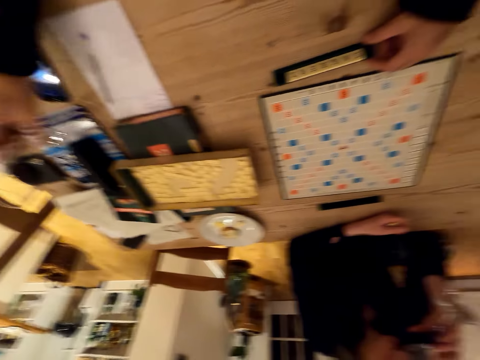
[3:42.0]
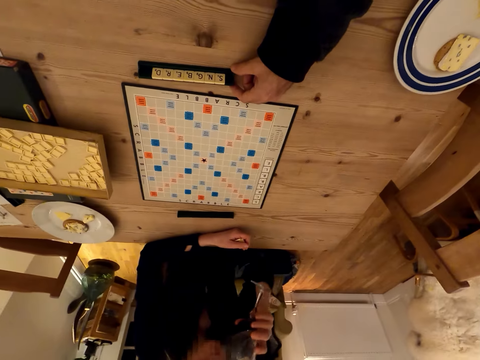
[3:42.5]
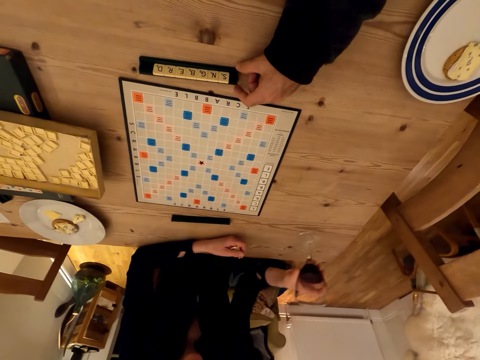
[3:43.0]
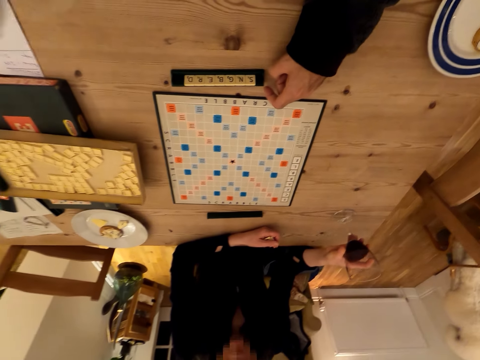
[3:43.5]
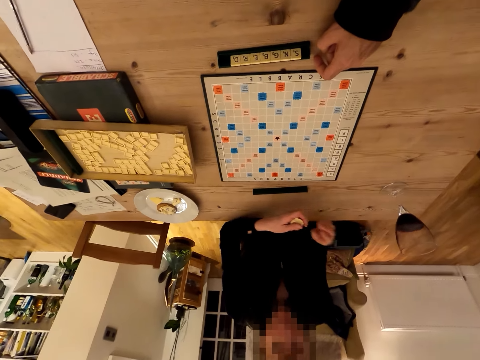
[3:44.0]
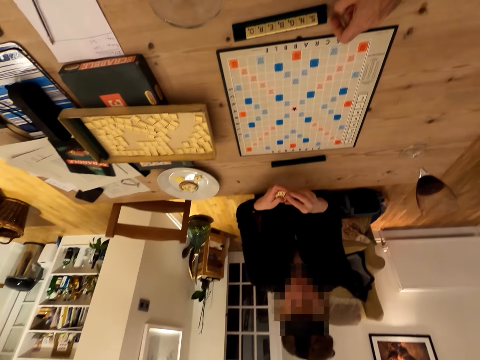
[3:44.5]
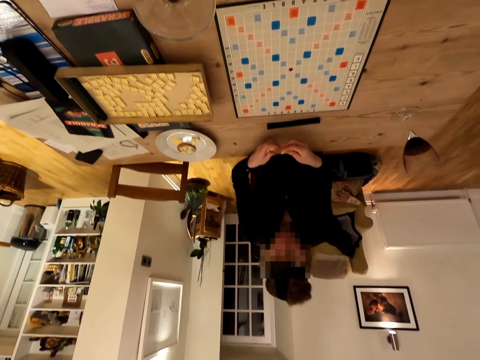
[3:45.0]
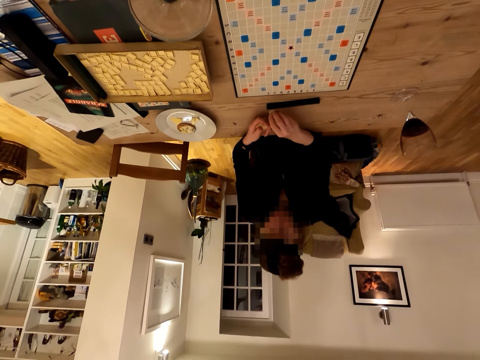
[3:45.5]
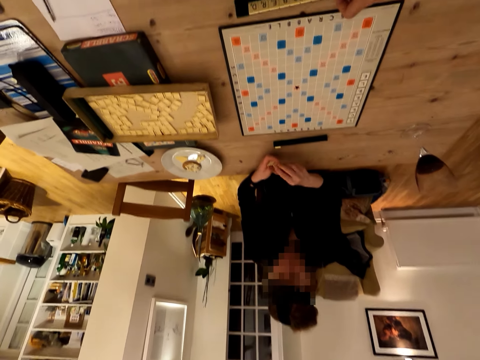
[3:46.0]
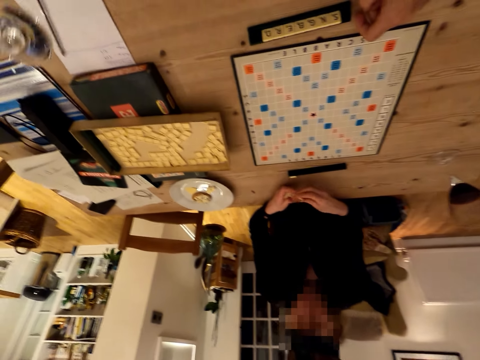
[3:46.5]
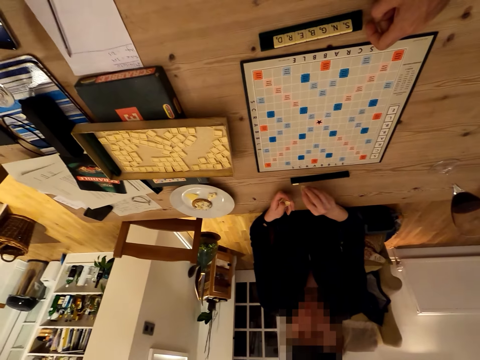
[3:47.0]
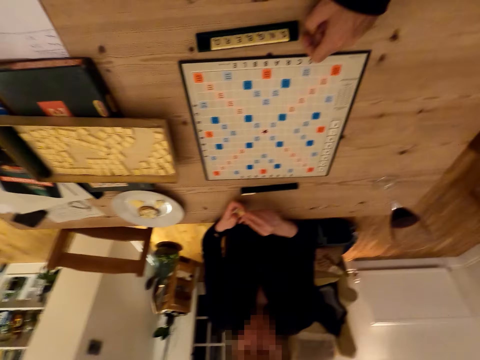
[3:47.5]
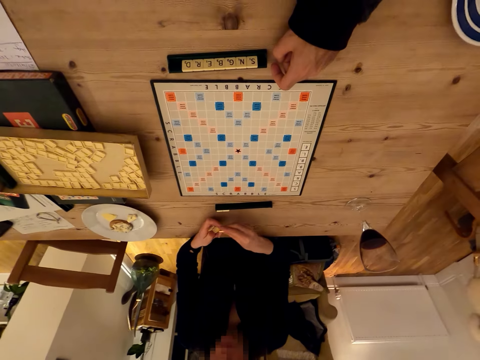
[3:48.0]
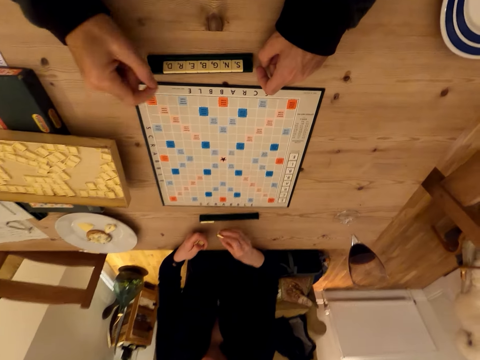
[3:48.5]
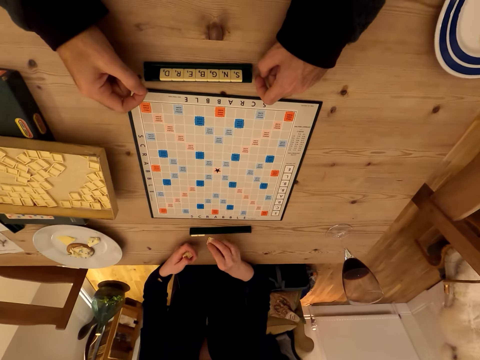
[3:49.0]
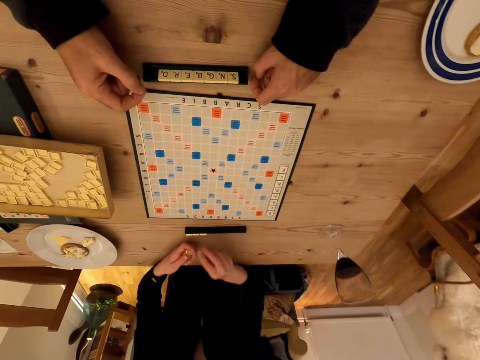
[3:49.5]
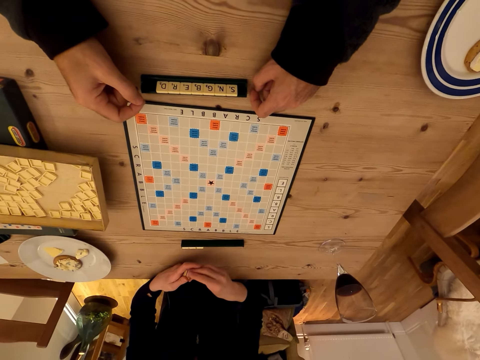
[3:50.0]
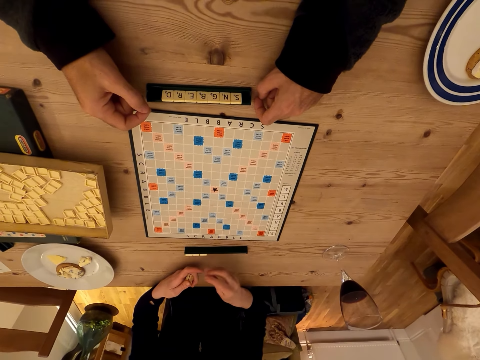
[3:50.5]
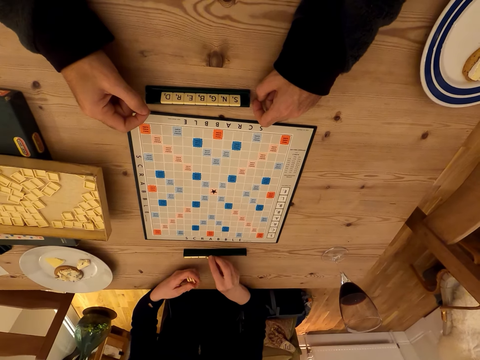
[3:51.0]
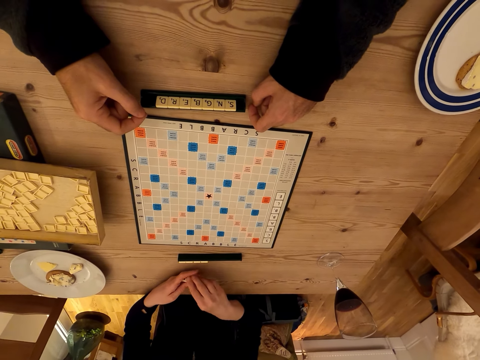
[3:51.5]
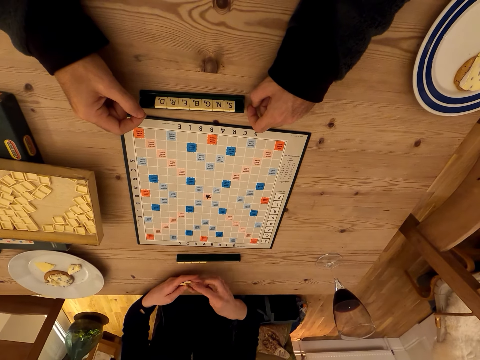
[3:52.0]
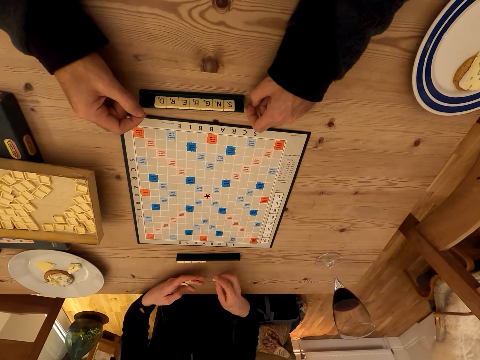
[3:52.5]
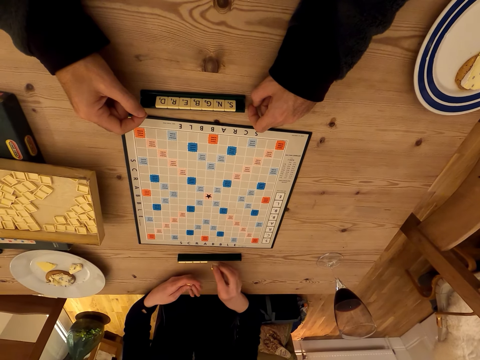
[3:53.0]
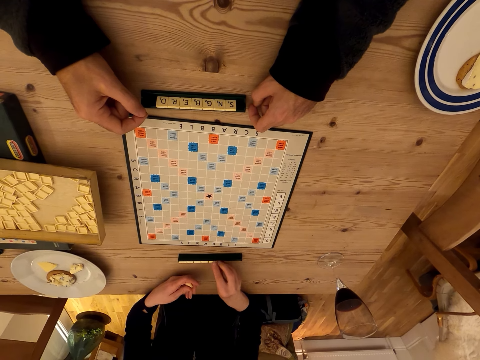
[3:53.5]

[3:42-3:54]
The camera wearer takes the glass of wine. A person puts a glass on the table. The camera wearer drinks the wine. The person puts tiles on the rack. The camera wearer puts down the glass of wine on the table. They look at the person.

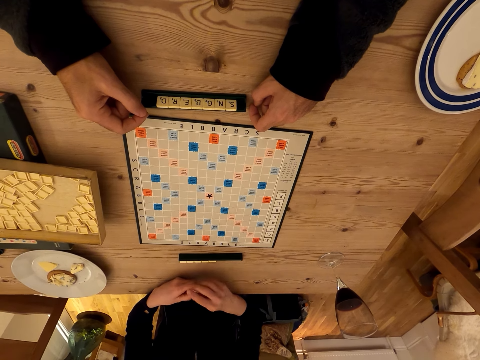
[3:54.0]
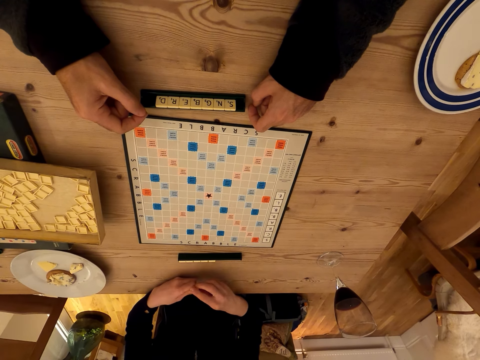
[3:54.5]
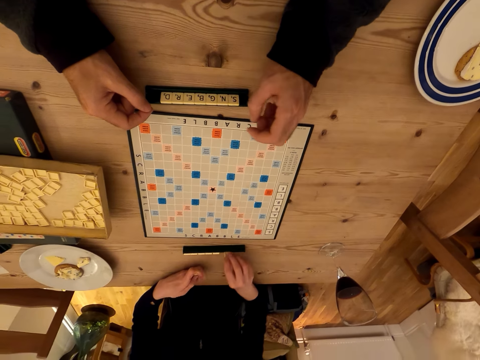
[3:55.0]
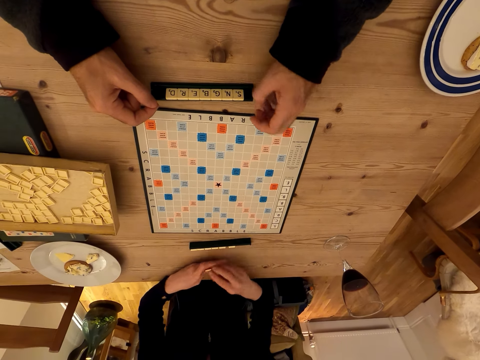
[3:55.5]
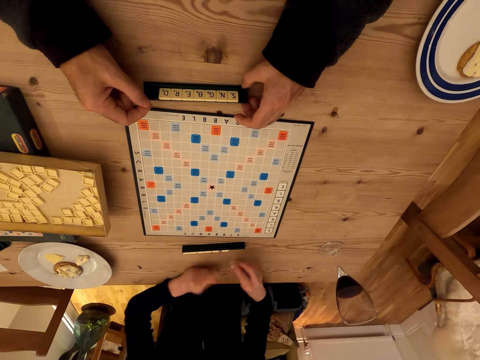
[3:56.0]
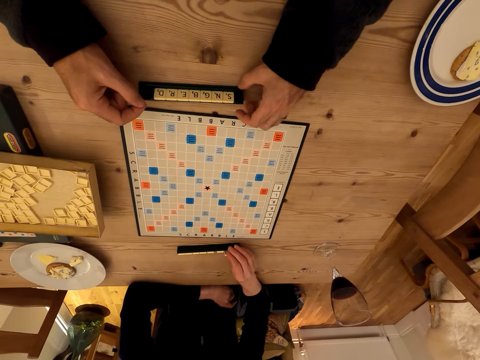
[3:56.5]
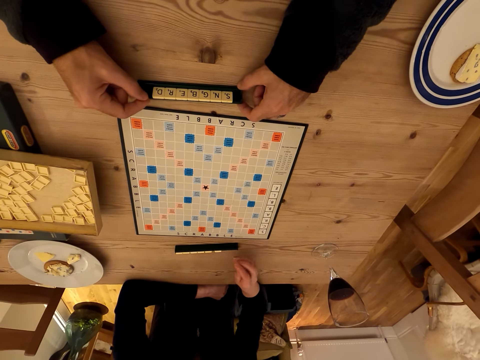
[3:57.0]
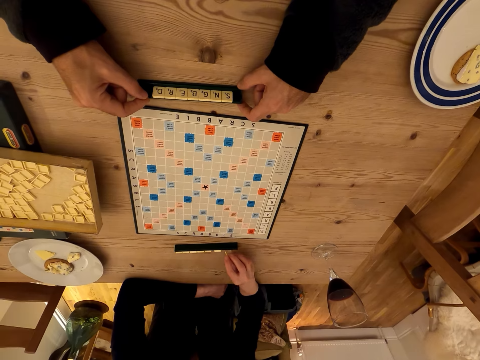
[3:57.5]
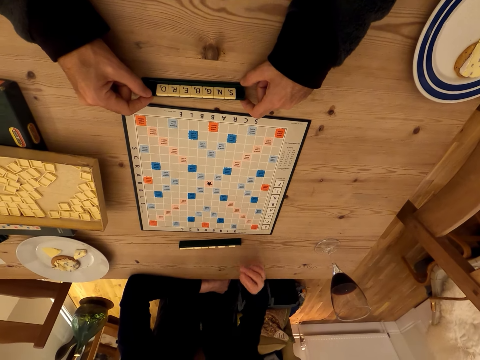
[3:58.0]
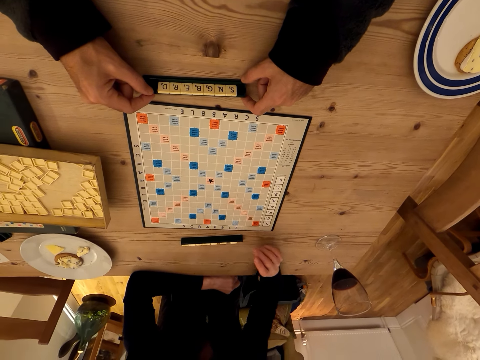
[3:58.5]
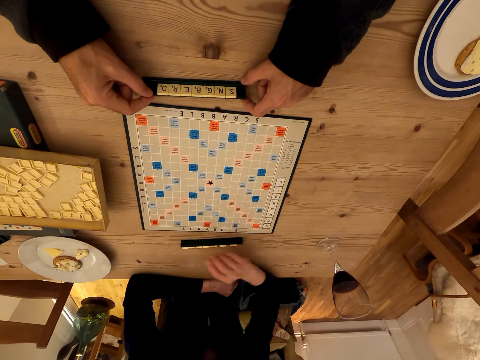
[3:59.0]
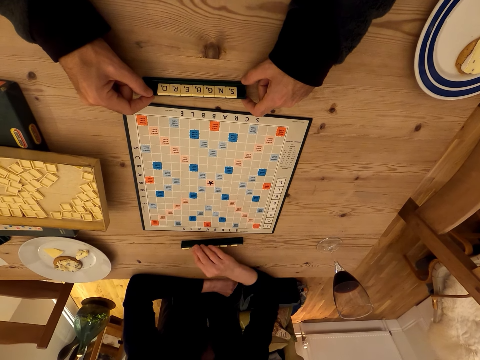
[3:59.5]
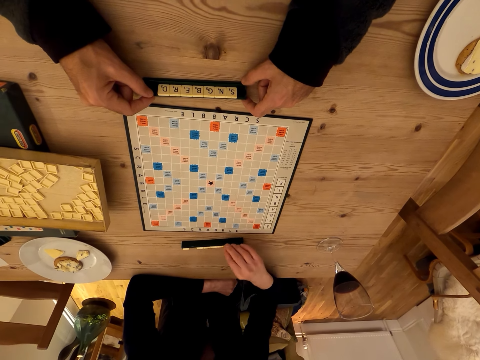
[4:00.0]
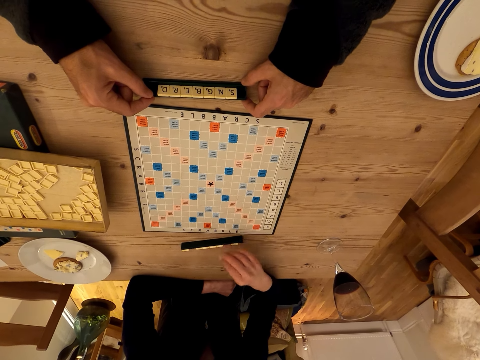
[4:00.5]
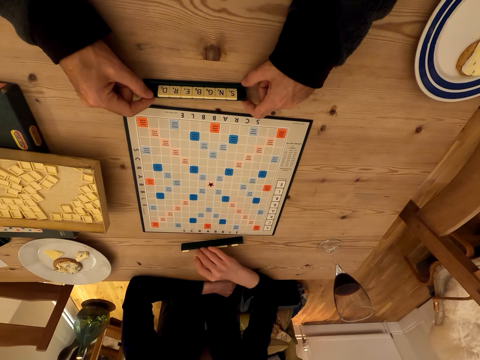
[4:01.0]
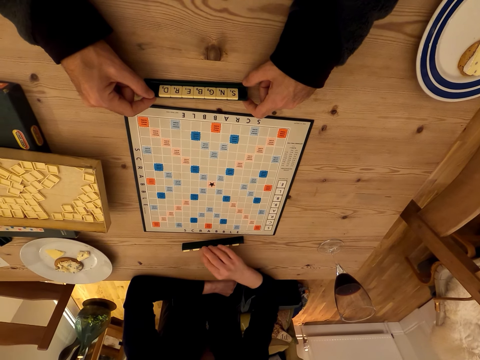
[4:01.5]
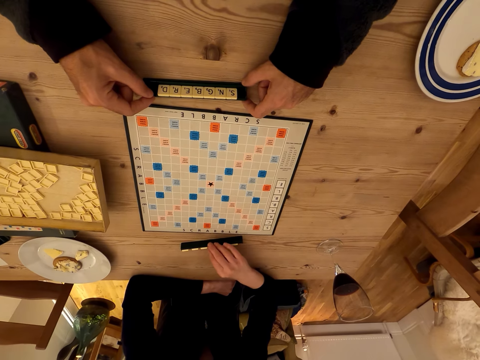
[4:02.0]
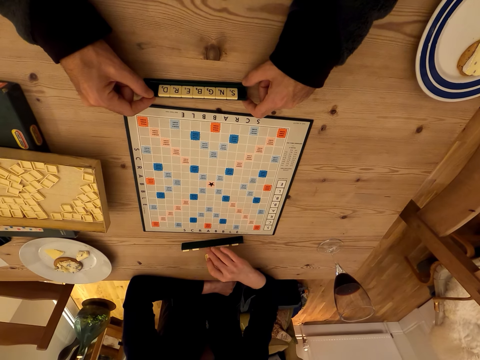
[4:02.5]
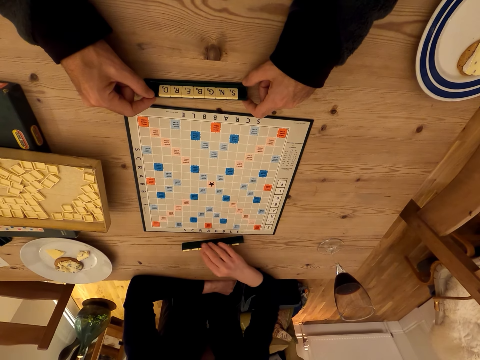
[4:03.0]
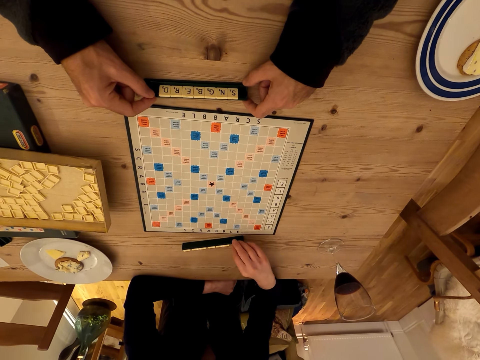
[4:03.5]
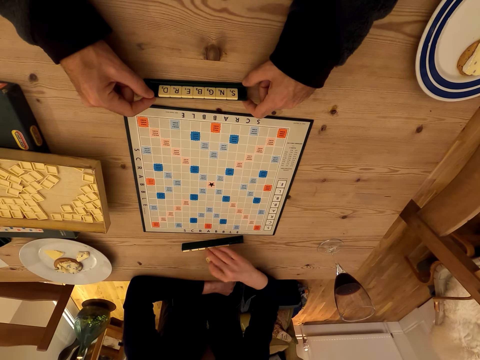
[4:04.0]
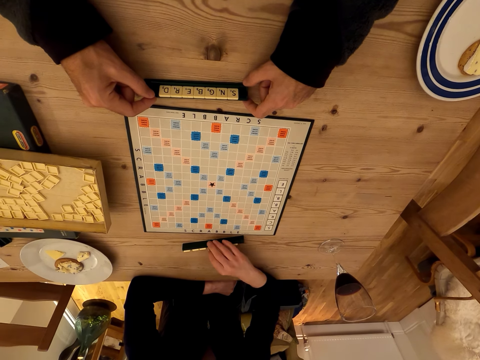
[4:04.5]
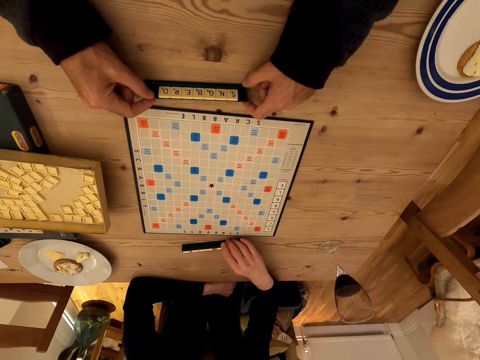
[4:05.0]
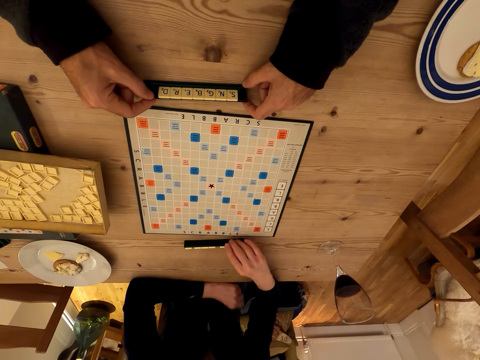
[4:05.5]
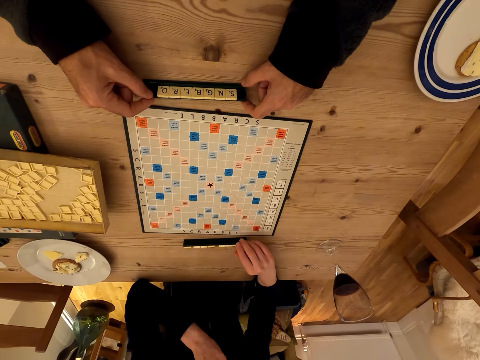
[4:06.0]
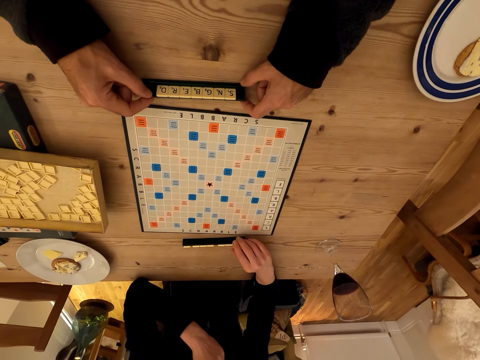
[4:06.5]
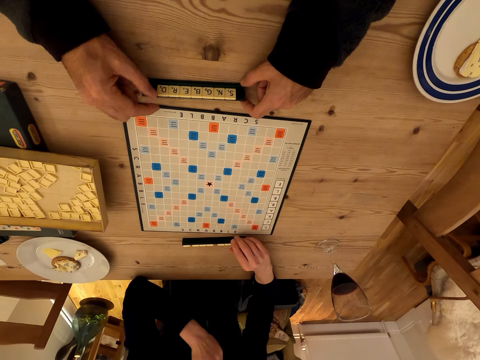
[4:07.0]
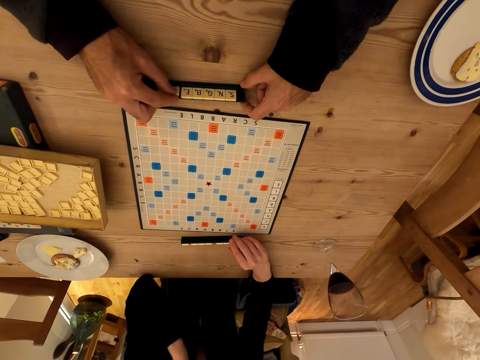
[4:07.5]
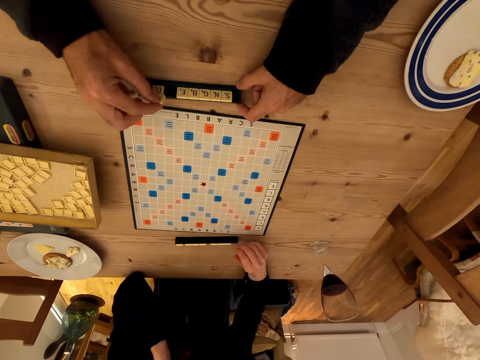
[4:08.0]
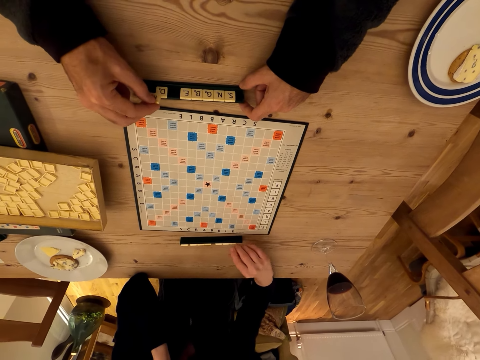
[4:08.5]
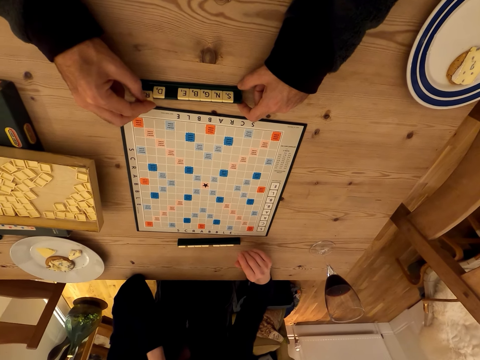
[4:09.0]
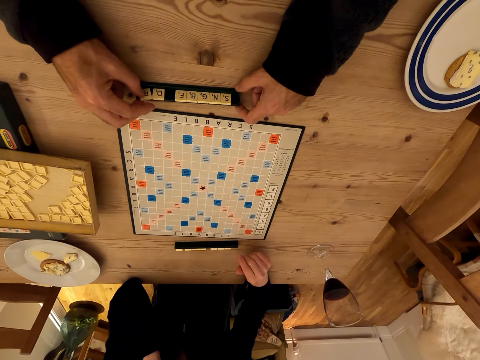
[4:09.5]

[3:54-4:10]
The camera wearer holds the rack. A person shuffles the tiles on the rack. The camera wearer moves a scrabble piece on the rack.
